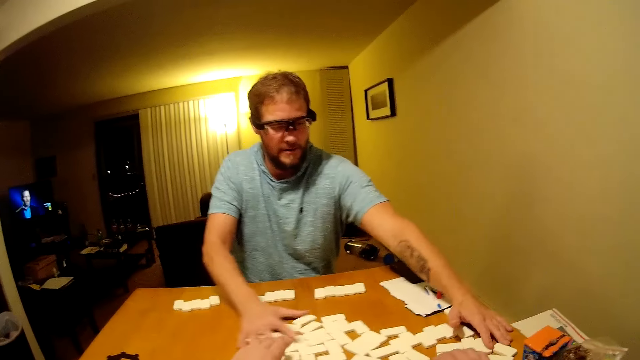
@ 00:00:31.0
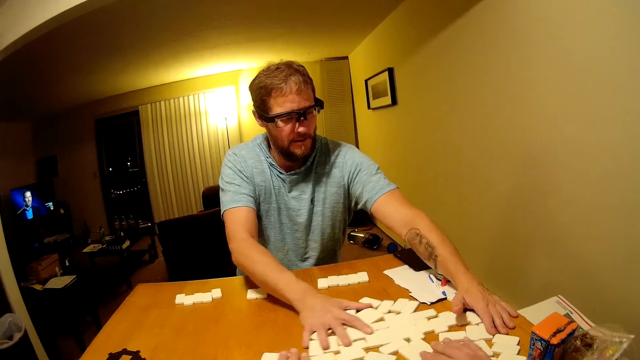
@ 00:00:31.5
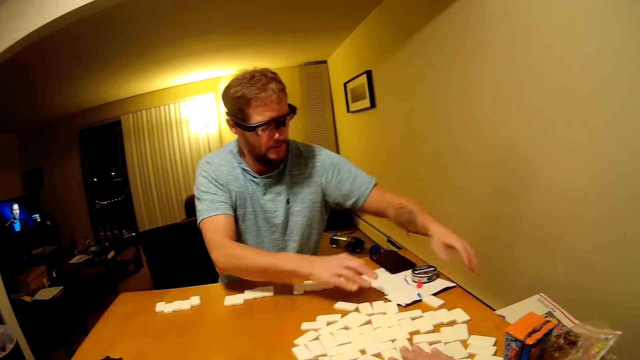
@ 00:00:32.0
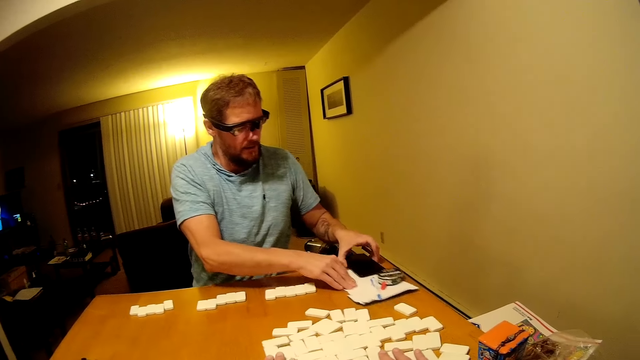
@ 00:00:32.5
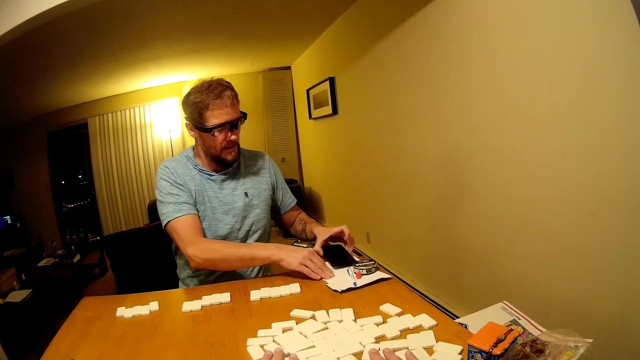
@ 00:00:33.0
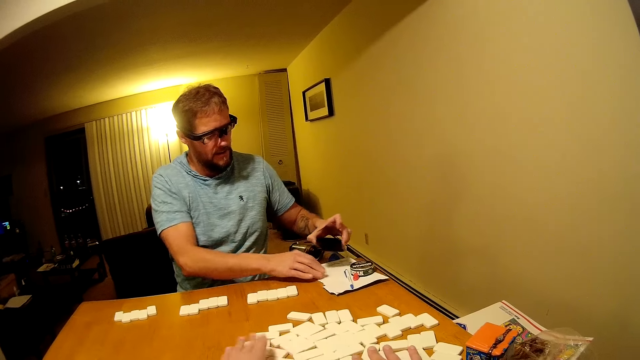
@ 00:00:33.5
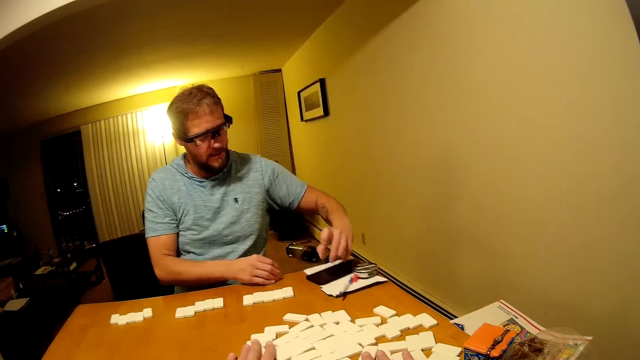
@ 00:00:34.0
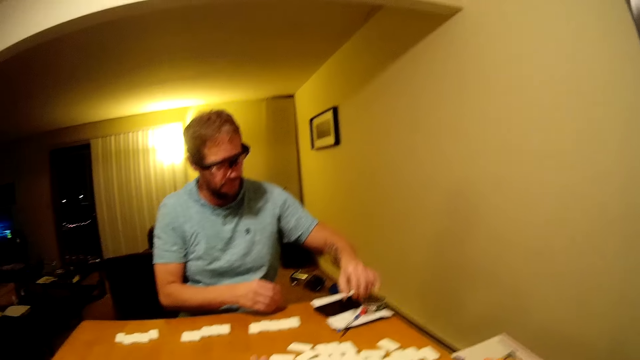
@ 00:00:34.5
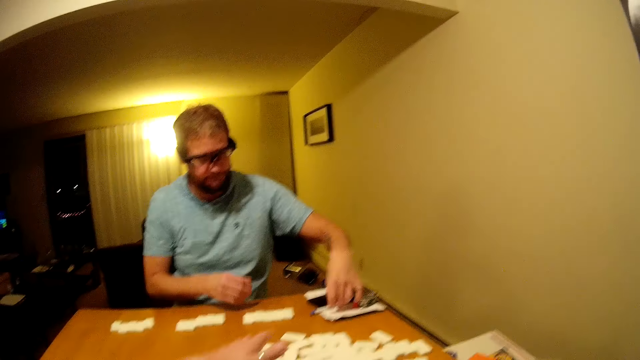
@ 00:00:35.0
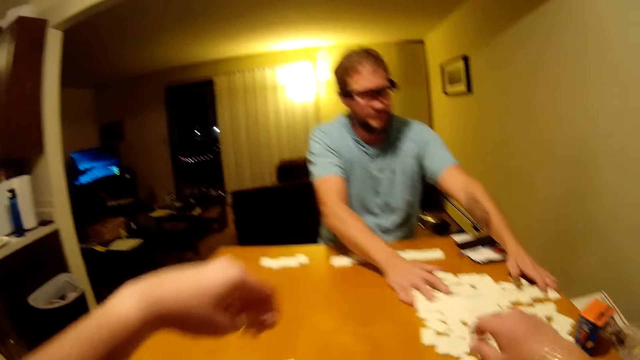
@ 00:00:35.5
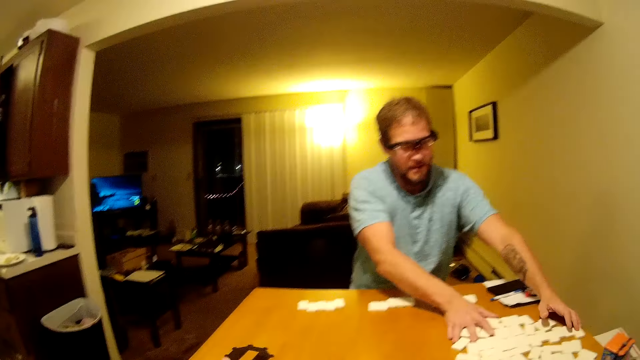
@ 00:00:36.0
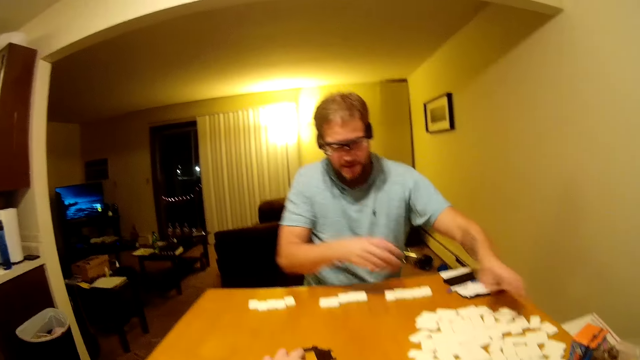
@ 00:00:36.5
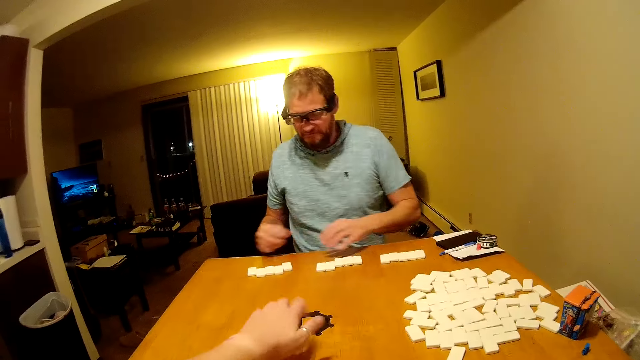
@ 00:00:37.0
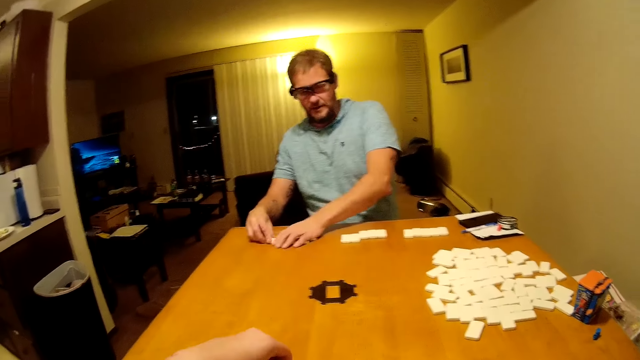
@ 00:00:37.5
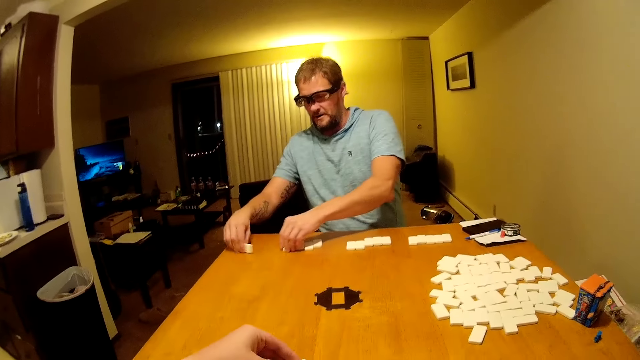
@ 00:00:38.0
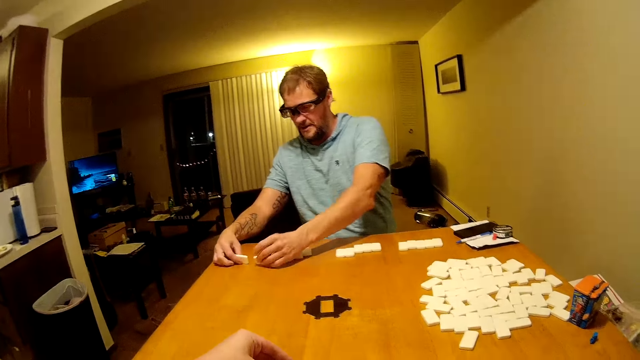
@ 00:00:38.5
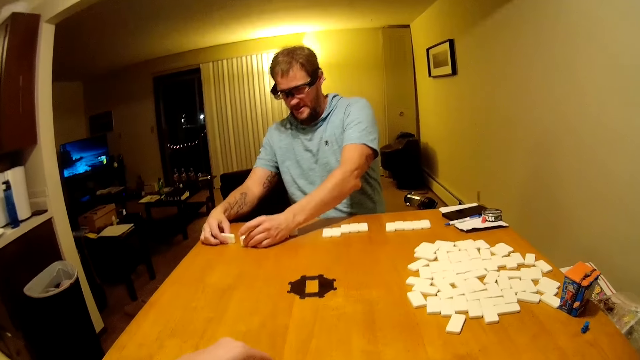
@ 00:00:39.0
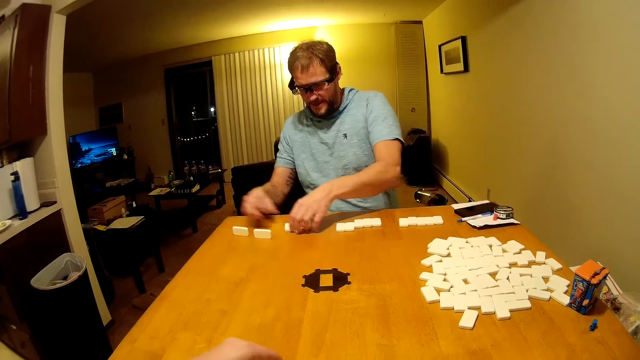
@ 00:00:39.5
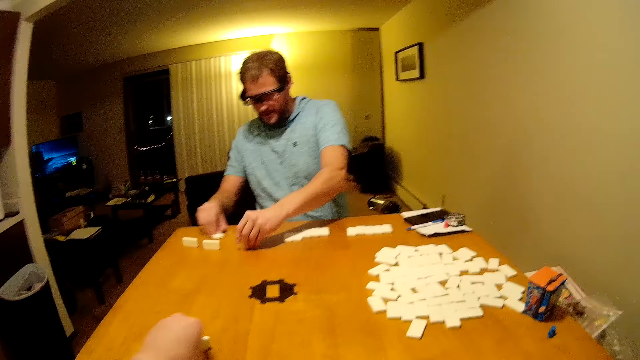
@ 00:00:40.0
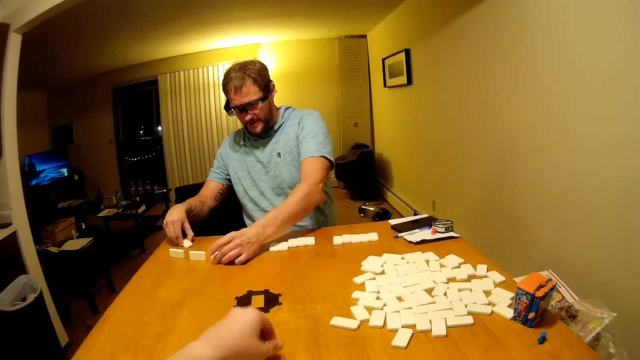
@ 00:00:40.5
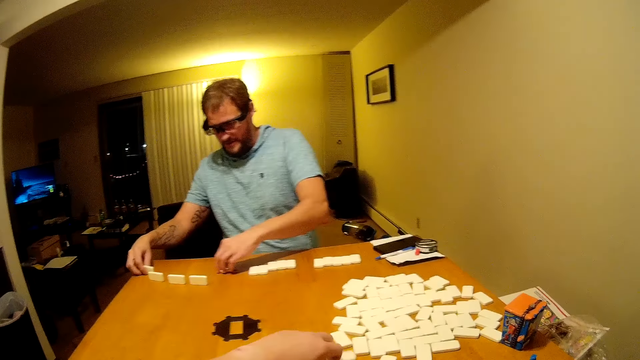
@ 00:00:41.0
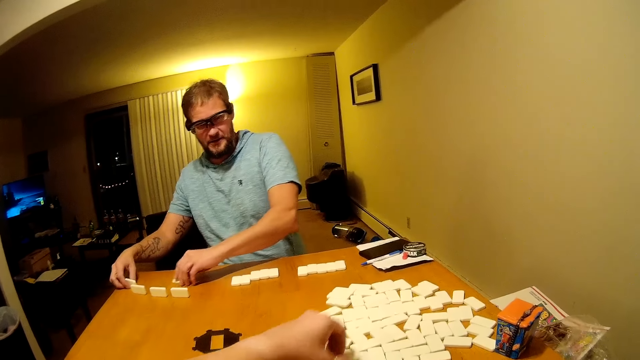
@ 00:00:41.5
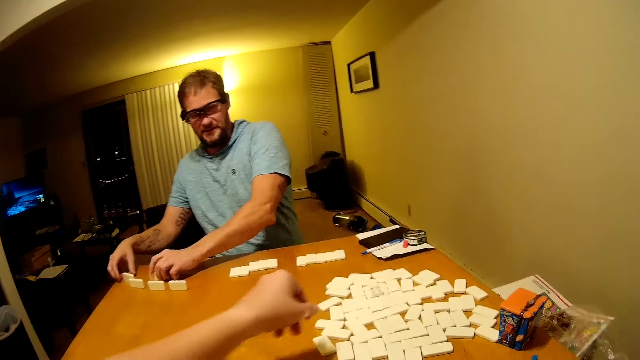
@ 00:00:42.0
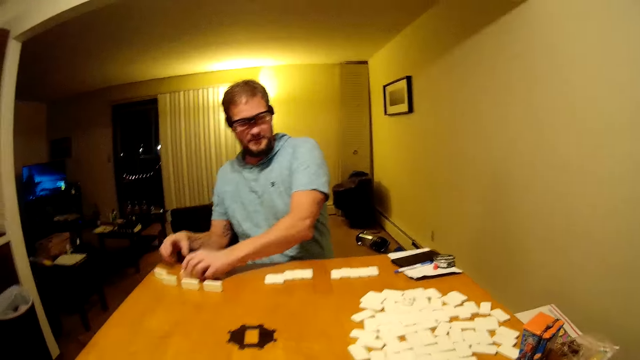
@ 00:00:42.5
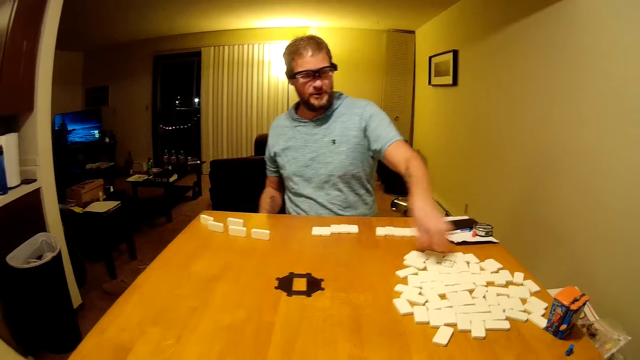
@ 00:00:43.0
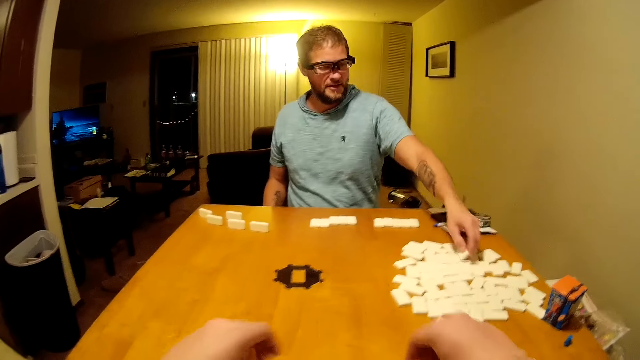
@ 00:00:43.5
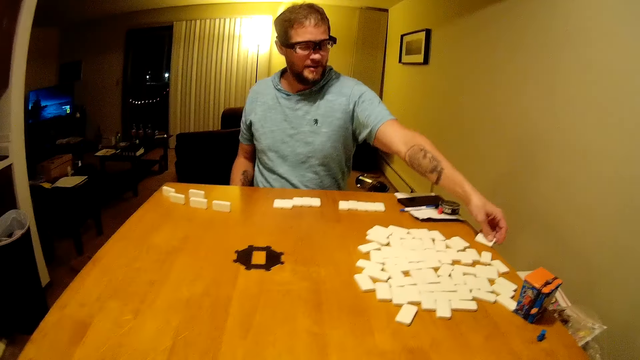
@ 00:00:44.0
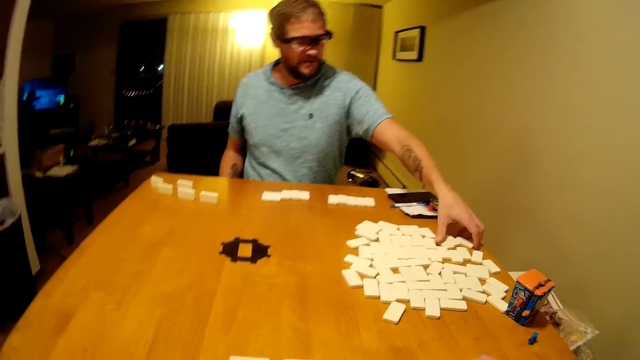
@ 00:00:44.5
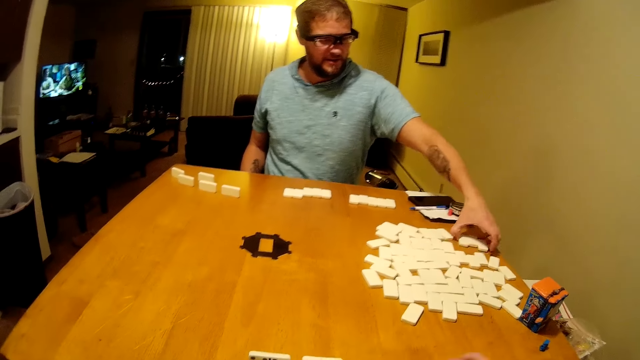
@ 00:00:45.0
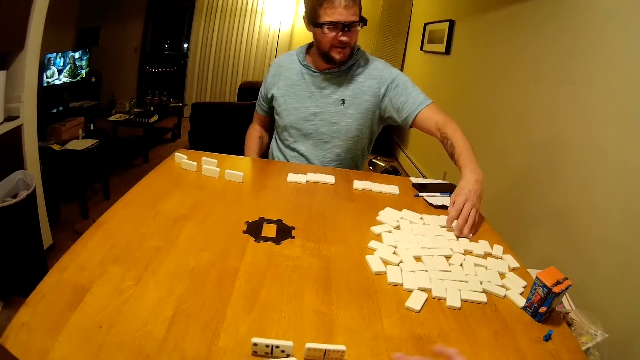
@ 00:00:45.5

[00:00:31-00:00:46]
A man moves domino pieces on the table, pulls a paper on the table, and picks up the phone. He moves the phone, places the phone on the paper, and moves a pen. He moves the domino pieces on the table. The camera wearer moves a plastic piece on the table. The man moves the word game boards and arranges the domino pieces on the table. The camera wearer arranges the domino pieces on the table and picks up a domino piece. The man arranges the word game boards. The camera wearer throws the domino piece on the table, picks up the domino piece, and throws the domino piece on the table. They arrange the domino pieces on the table. The man moves the domino pieces on the table.

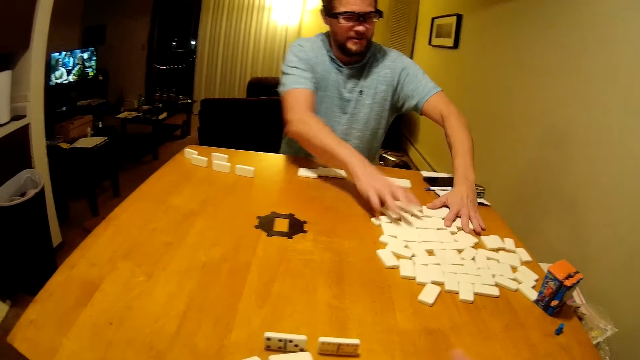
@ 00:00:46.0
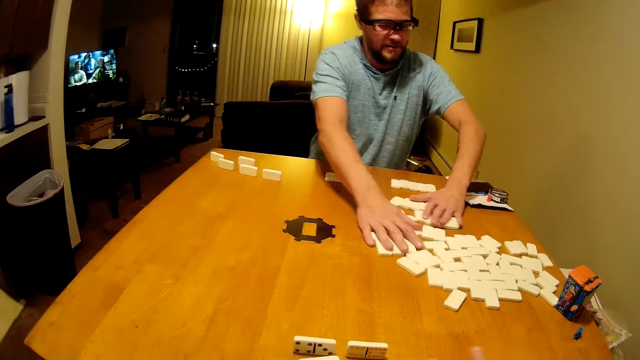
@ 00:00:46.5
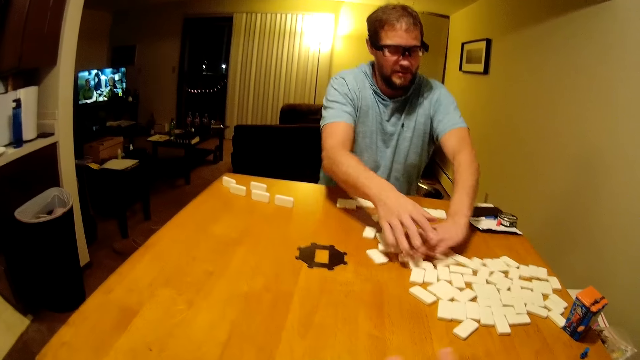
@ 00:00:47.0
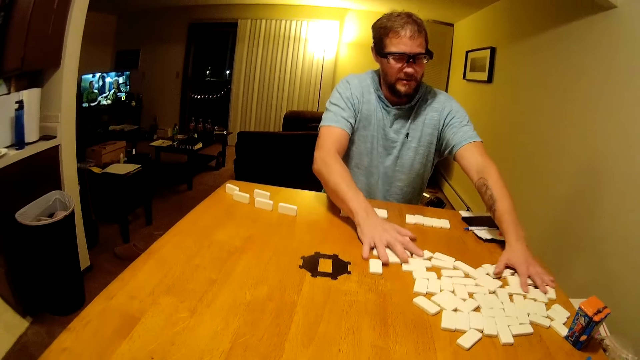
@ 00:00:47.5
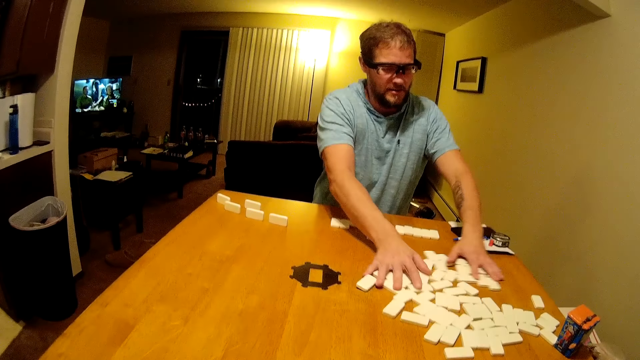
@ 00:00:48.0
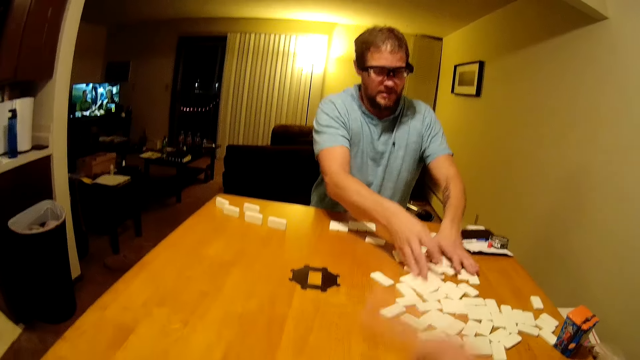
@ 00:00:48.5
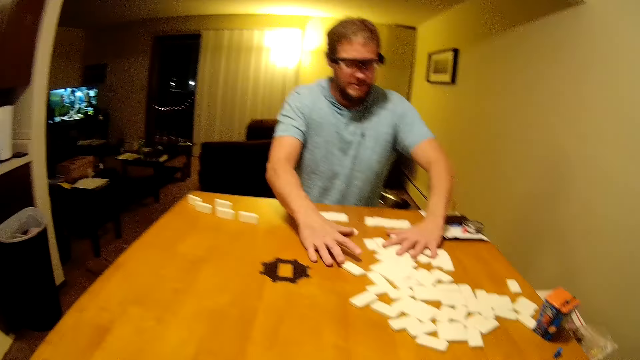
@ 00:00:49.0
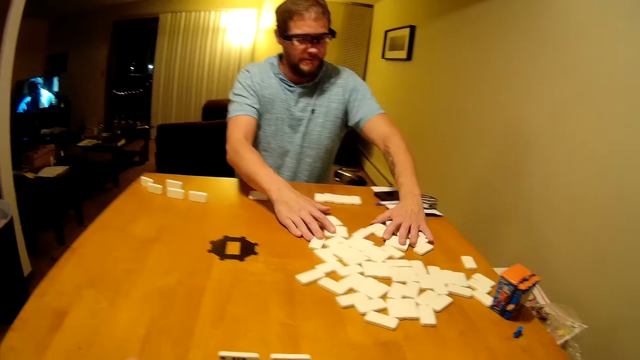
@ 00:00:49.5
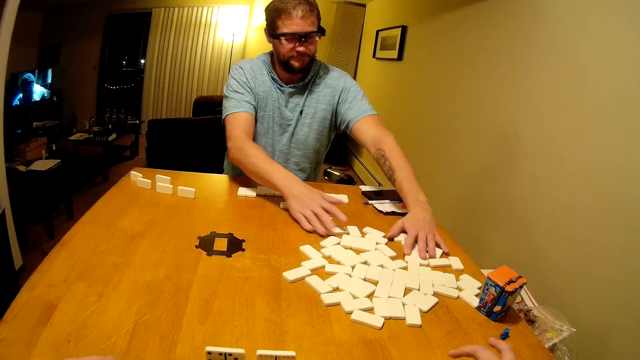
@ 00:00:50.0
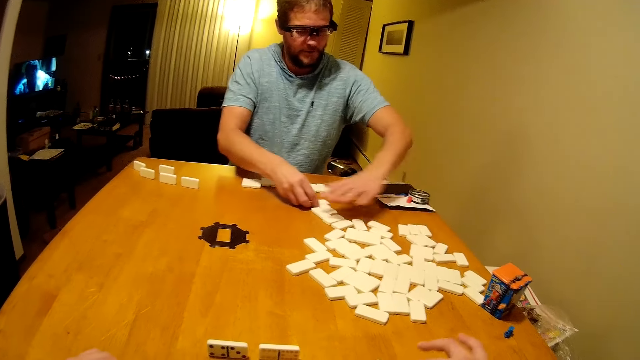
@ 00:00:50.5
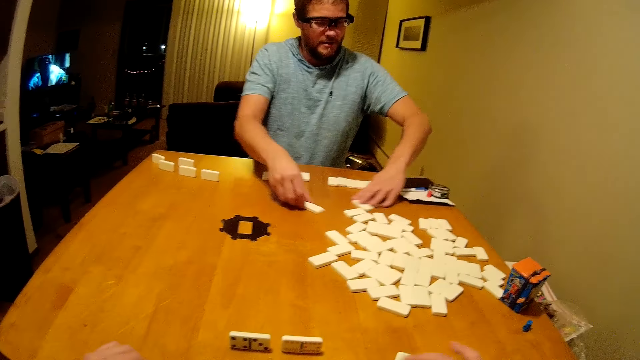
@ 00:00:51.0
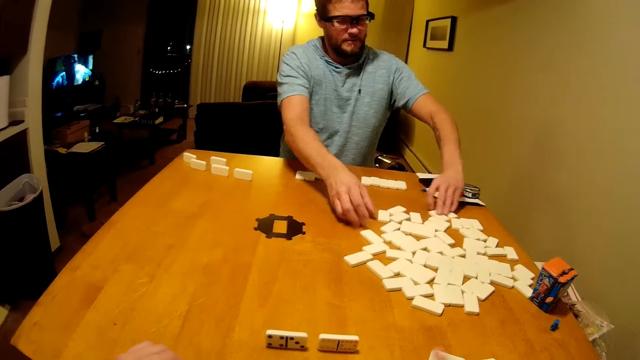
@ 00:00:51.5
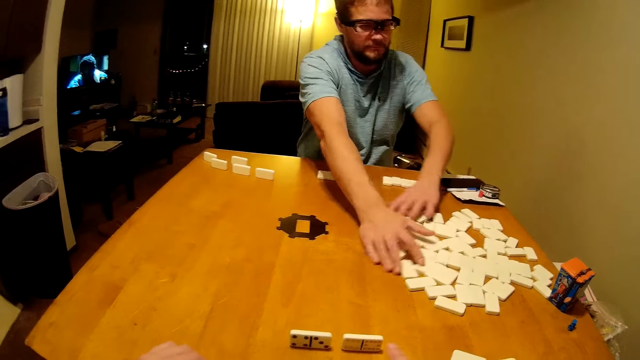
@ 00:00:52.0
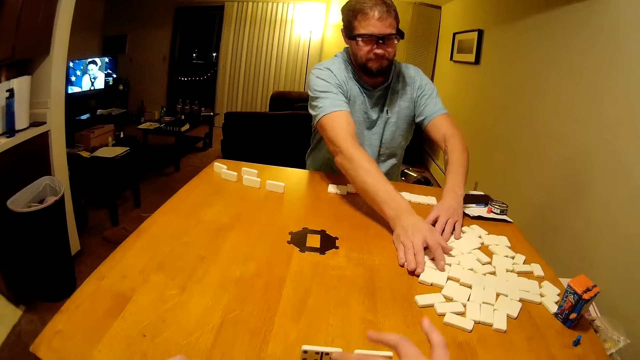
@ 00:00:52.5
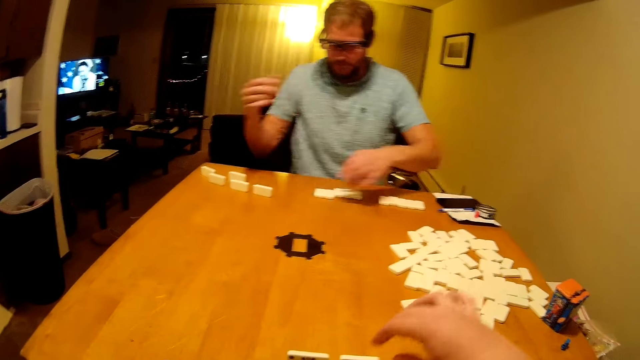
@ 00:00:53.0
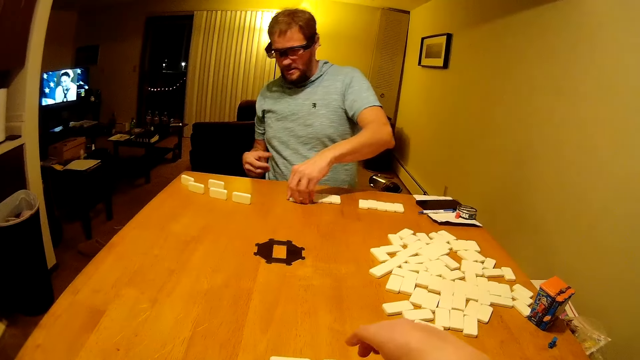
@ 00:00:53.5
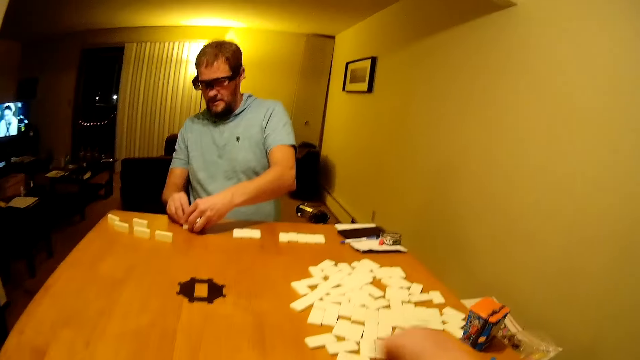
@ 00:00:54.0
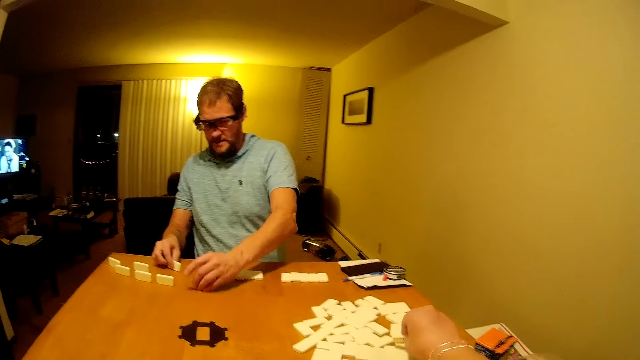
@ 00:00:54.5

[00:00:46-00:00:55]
The camera wearer speaks to a man. The man arranges domino pieces on the table. The camera wearer picks up the domino pieces.
